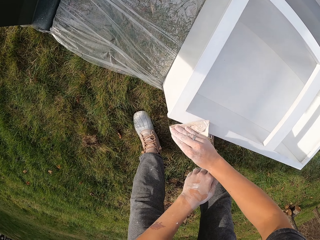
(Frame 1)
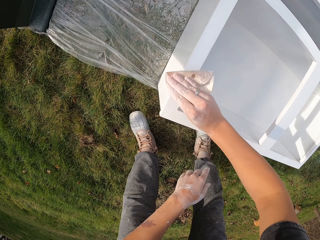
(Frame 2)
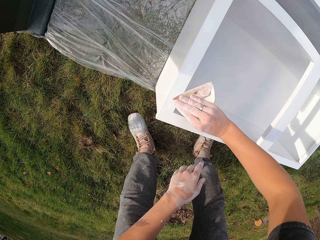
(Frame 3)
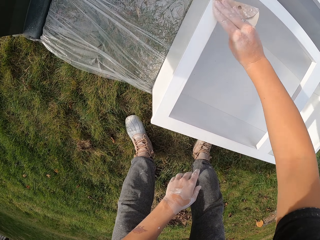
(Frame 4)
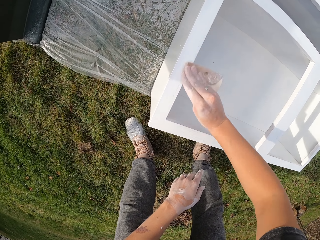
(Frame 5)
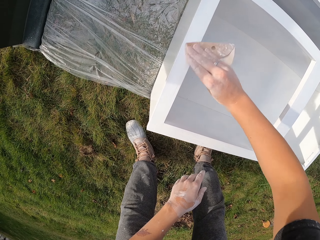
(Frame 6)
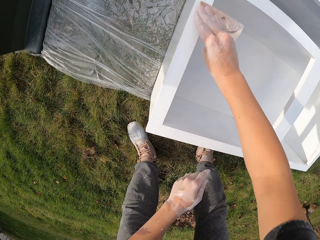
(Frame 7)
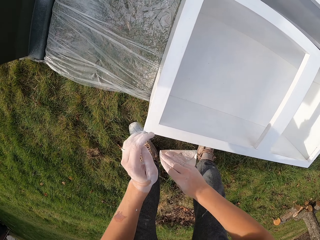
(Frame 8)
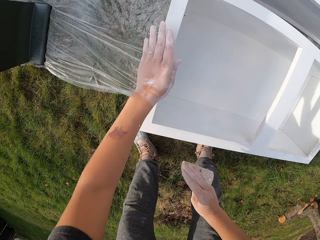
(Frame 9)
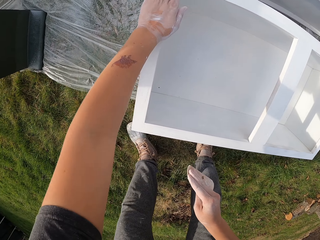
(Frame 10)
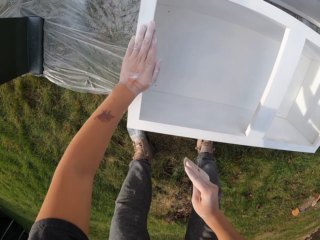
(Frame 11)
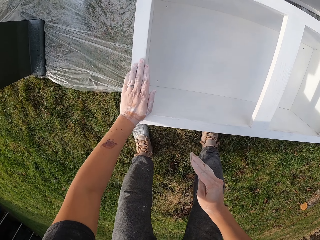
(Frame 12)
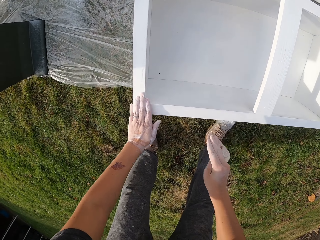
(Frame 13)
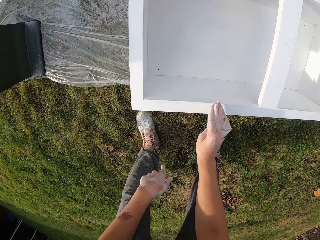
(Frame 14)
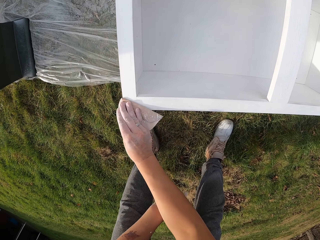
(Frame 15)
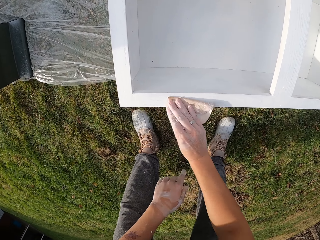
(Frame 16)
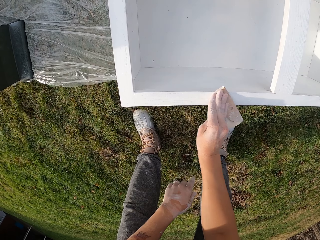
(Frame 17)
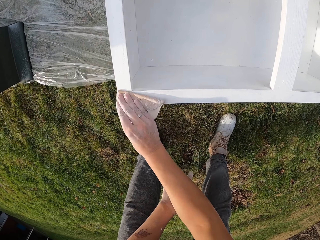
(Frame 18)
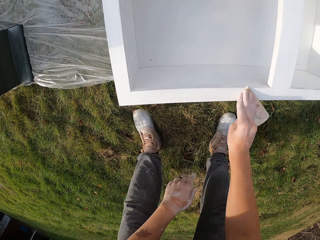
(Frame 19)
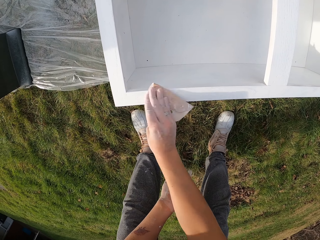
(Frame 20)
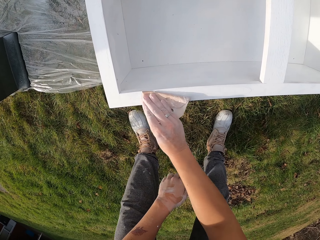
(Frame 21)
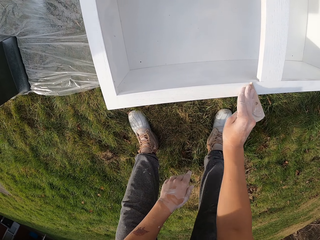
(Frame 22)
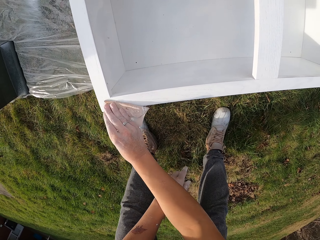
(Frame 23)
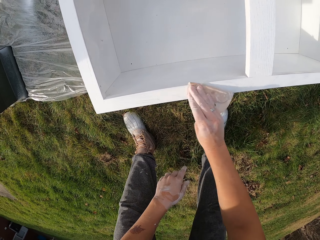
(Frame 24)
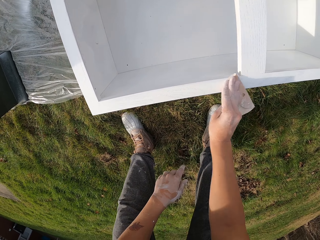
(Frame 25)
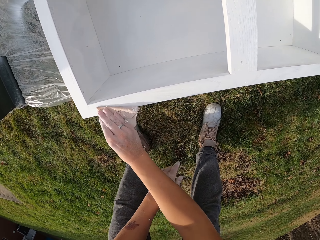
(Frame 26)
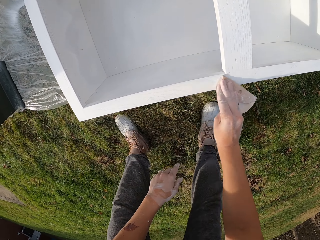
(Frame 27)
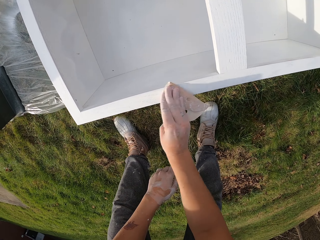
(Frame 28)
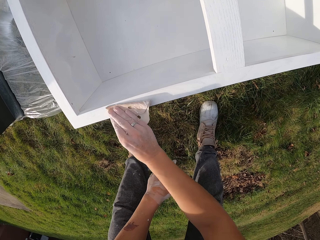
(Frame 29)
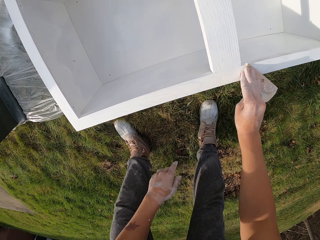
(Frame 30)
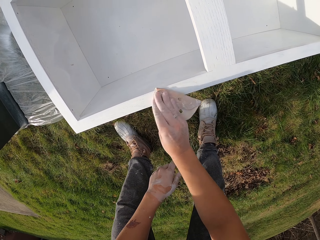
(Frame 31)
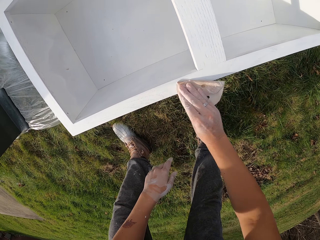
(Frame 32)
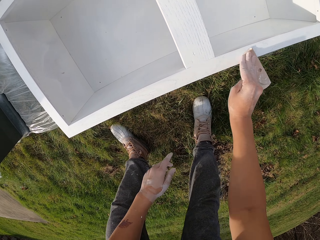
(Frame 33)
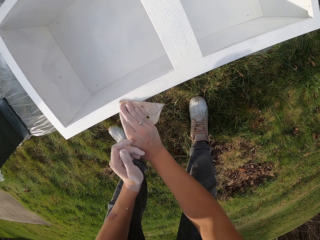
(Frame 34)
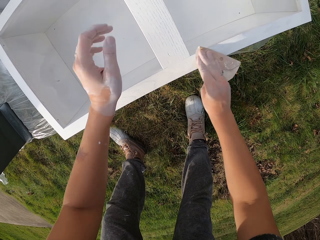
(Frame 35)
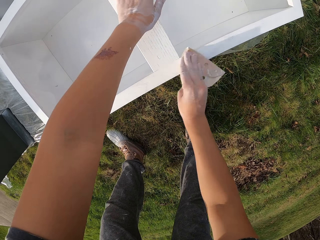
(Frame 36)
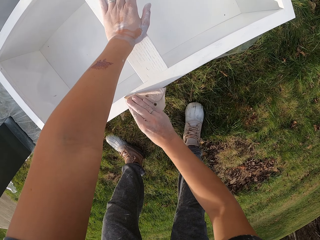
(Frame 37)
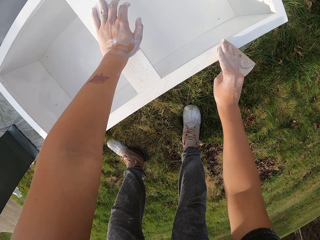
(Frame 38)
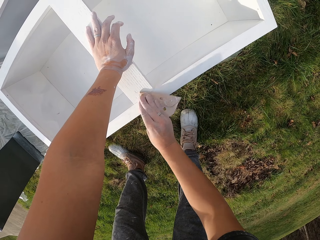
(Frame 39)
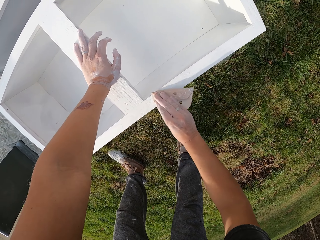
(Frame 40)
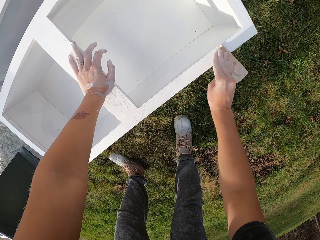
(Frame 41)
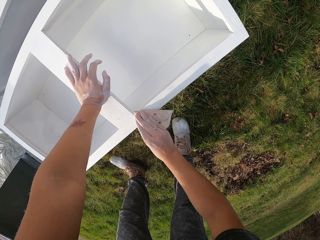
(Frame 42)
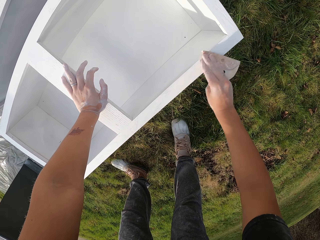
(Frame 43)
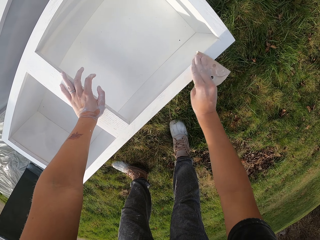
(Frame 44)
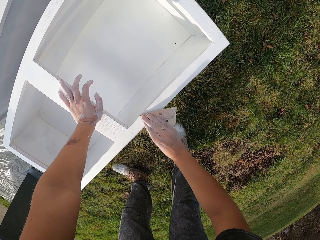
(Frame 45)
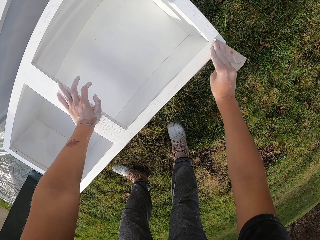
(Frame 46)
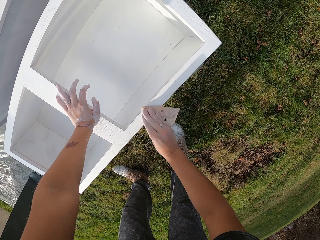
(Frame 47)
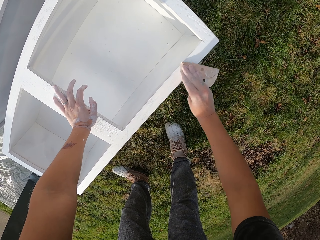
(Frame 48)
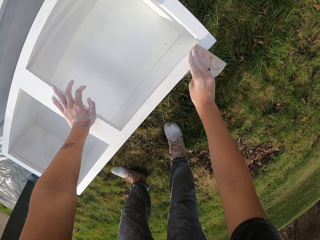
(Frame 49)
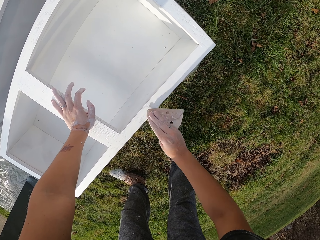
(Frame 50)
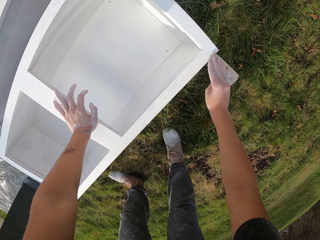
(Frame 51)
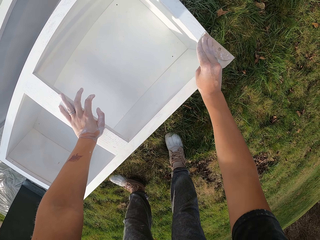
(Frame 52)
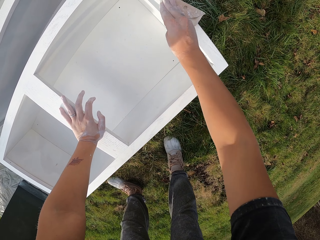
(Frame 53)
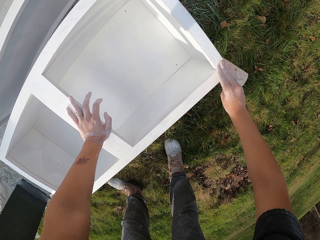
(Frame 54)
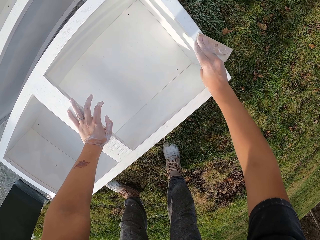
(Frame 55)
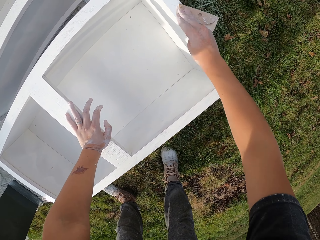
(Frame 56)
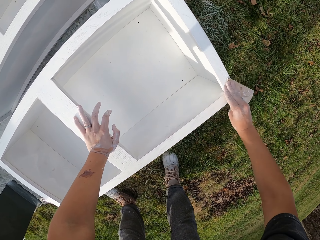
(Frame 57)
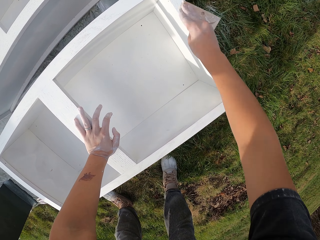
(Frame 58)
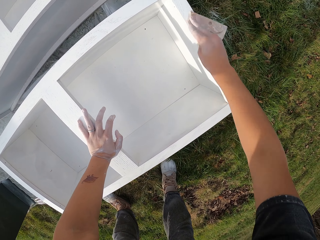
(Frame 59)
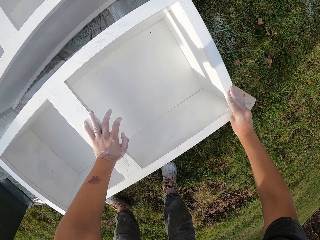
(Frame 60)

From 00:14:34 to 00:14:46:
The camera wearer rubs the structure with the left hand. They smoothen the structure with sandpaper. They lift the left hand. They smoothen the structure with sandpaper.

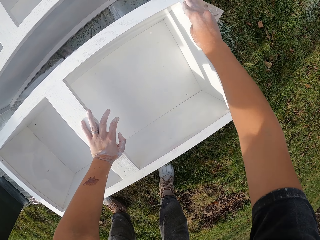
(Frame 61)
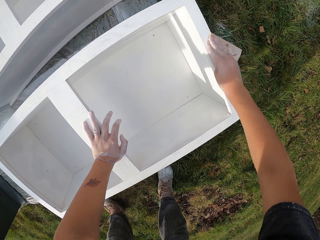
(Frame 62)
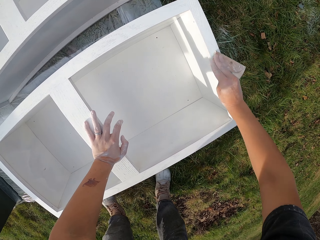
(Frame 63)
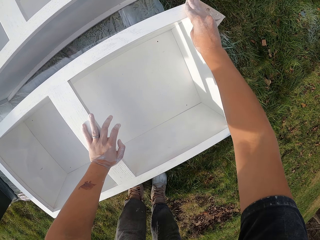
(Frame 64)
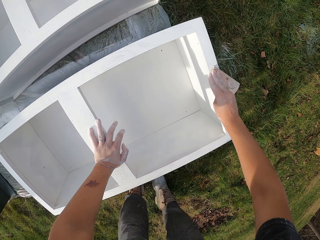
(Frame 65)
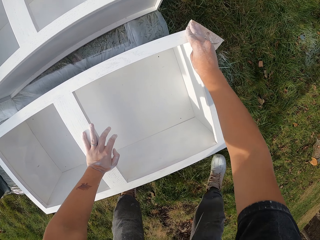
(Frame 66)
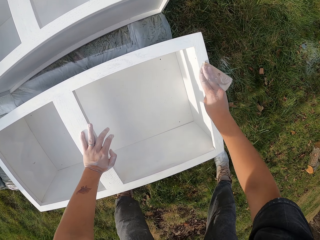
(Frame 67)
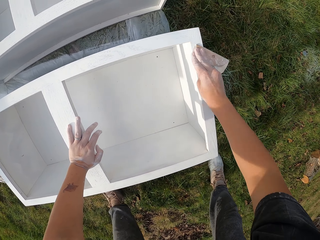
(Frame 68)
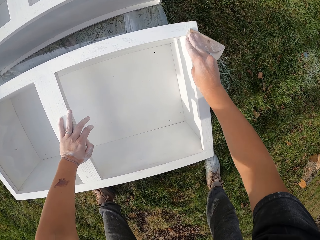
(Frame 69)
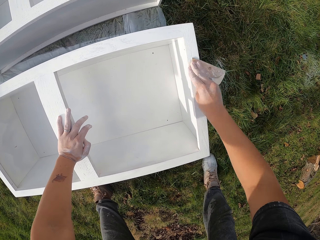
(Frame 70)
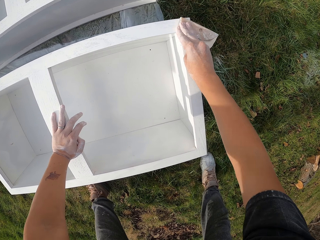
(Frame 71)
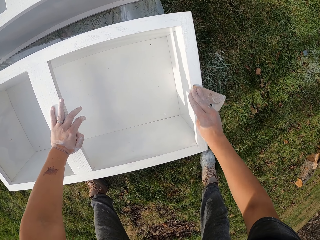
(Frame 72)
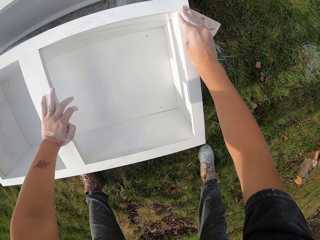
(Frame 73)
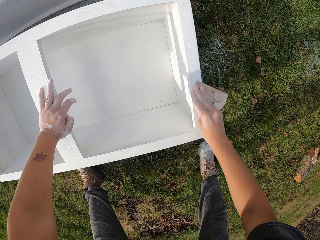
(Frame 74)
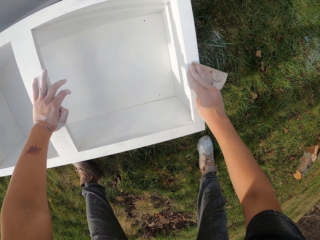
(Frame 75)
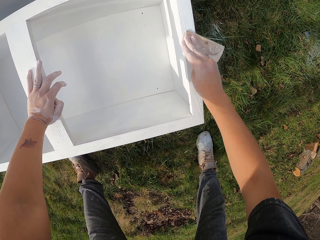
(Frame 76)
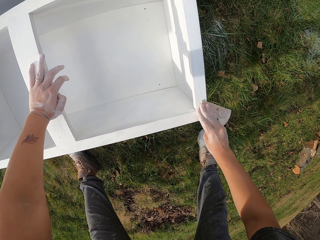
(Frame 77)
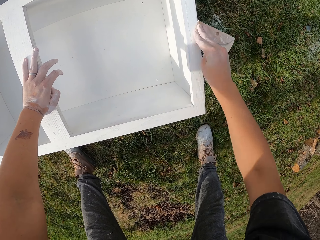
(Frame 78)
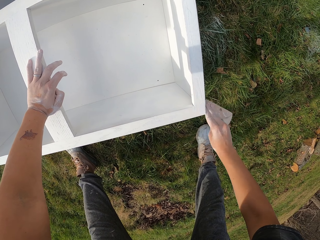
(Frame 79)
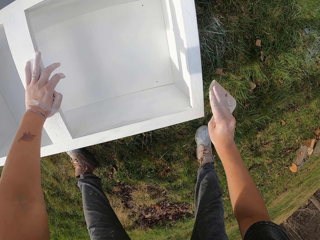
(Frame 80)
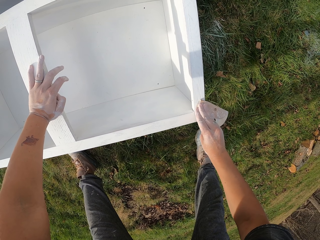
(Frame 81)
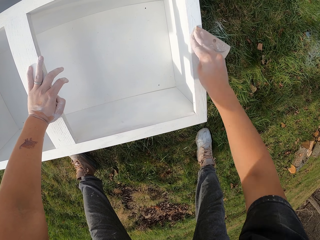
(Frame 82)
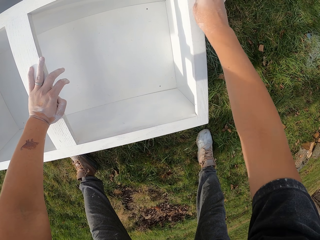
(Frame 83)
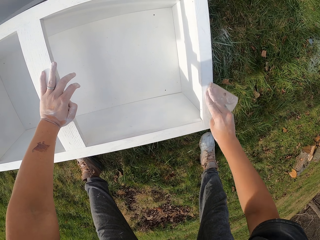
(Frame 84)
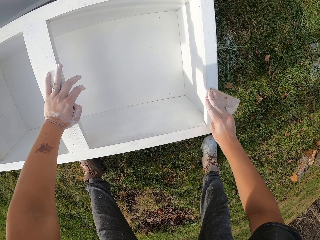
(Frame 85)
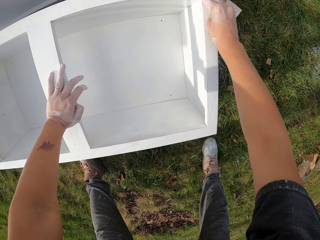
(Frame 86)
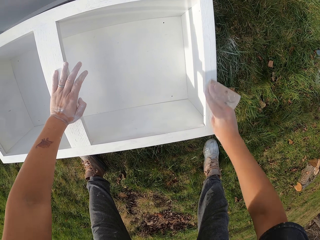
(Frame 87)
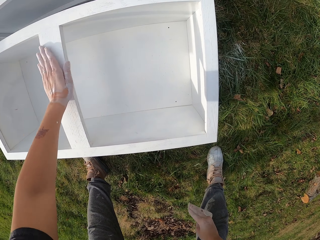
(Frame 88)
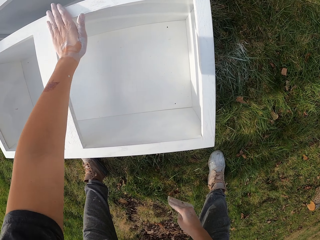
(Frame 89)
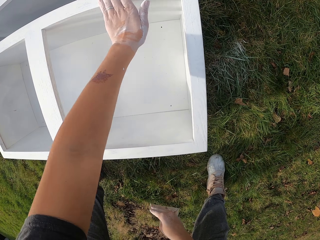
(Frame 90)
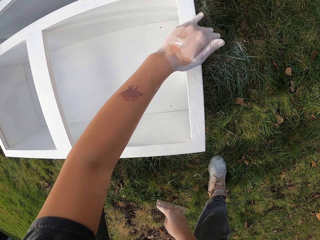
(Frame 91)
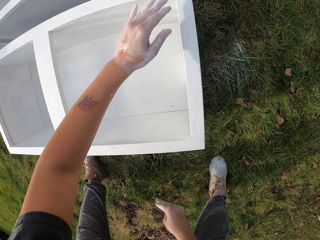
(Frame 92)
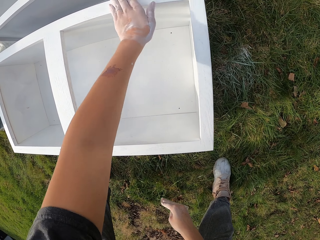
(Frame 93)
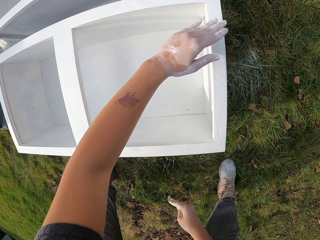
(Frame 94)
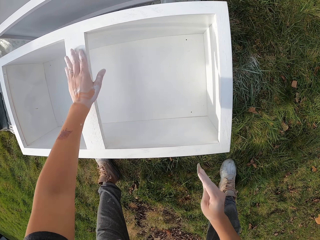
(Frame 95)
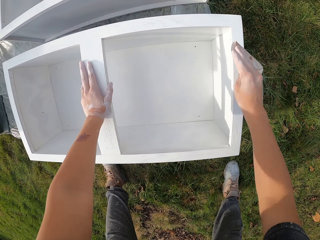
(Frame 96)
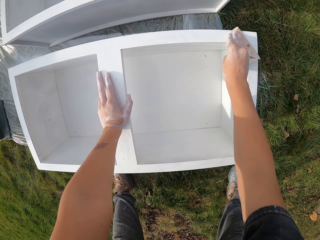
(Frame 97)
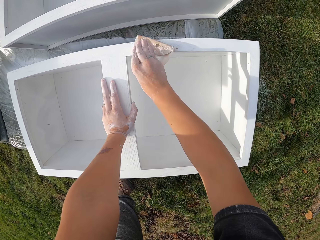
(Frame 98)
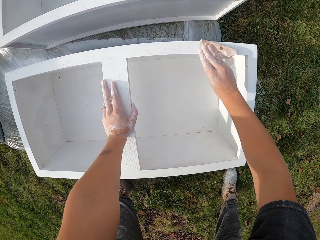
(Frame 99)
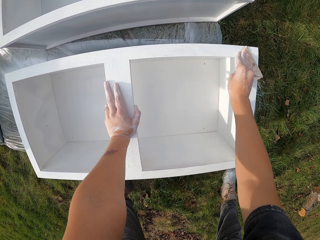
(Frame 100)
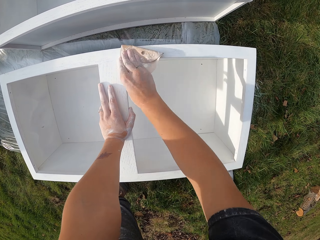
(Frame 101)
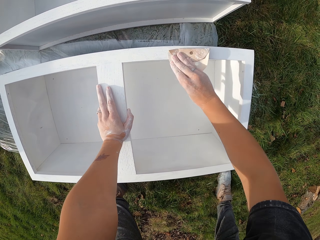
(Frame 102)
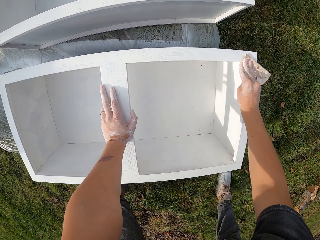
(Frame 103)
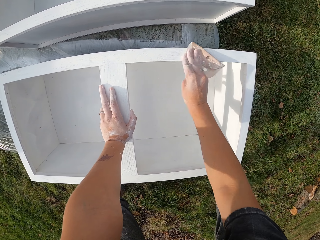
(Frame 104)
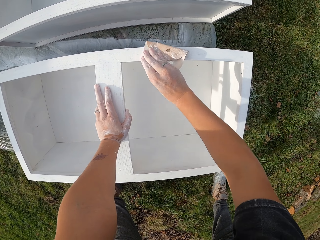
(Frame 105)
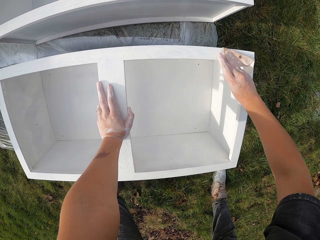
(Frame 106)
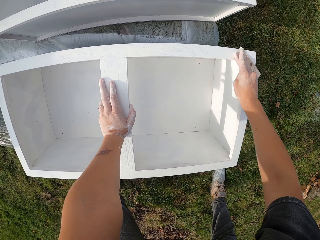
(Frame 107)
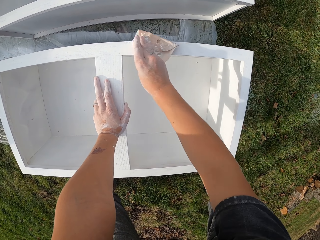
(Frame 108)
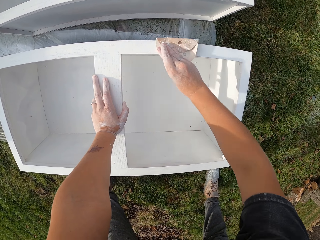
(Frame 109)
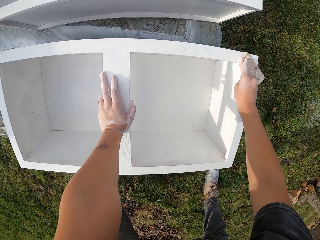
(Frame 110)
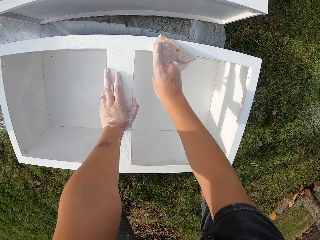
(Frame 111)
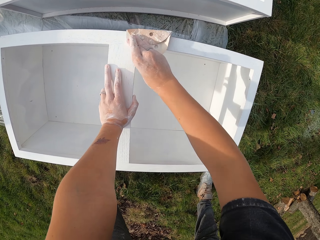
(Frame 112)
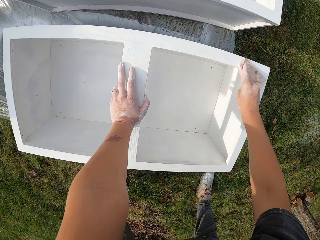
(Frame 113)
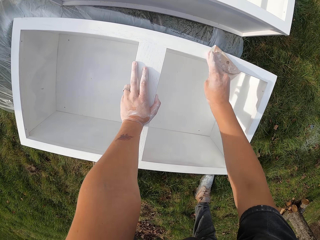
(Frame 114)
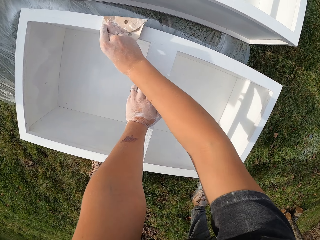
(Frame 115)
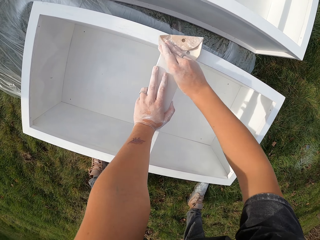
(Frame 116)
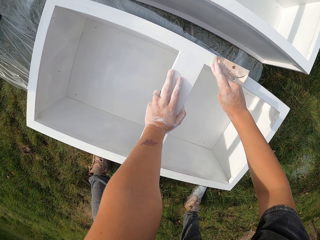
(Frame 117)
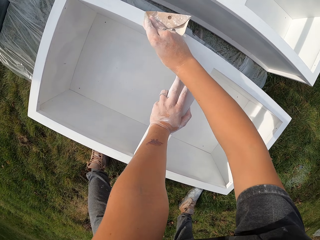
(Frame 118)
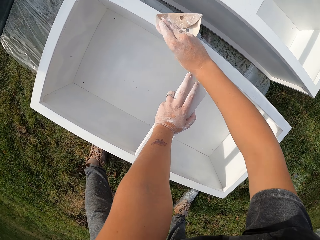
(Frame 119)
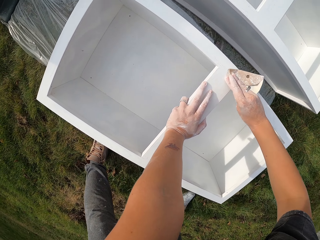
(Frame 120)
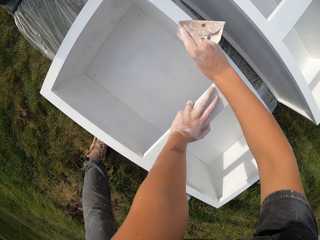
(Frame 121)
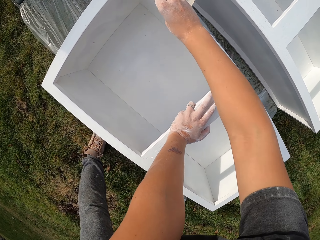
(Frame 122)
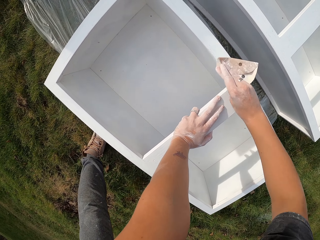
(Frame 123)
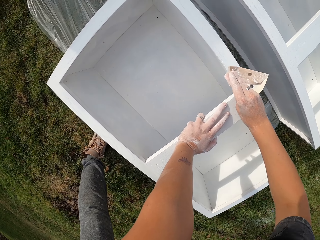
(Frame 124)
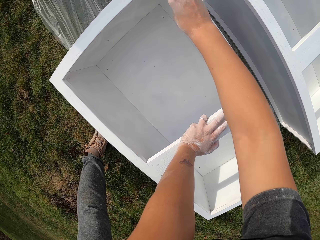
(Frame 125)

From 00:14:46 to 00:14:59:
The camera wearer rubs the structure with the left hand. They lift the sandpaper. They smoothen the structure with sandpaper.
